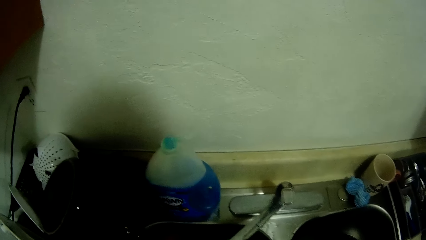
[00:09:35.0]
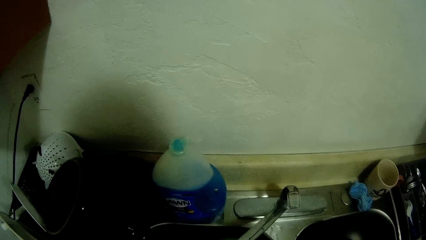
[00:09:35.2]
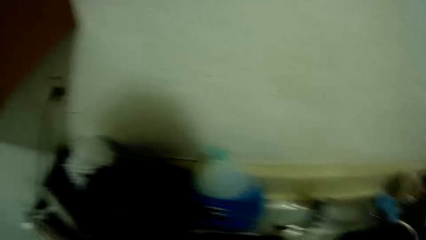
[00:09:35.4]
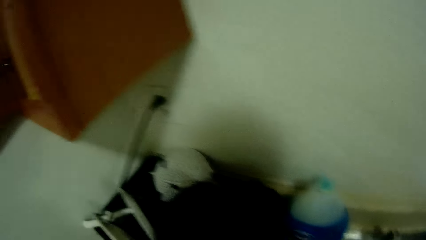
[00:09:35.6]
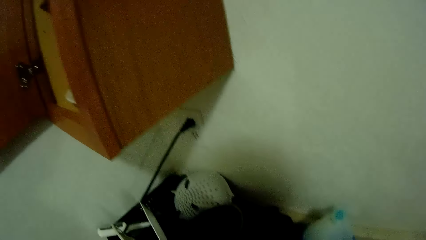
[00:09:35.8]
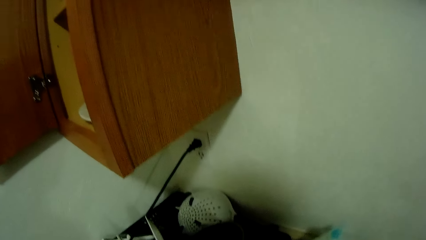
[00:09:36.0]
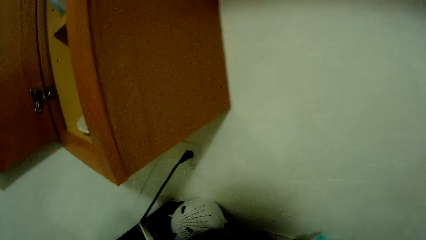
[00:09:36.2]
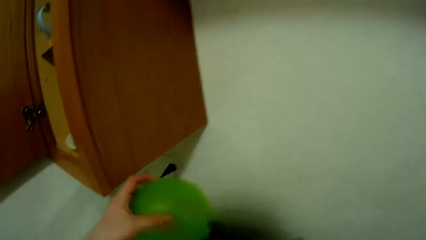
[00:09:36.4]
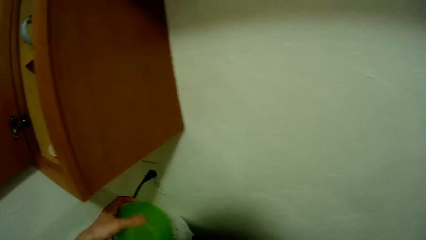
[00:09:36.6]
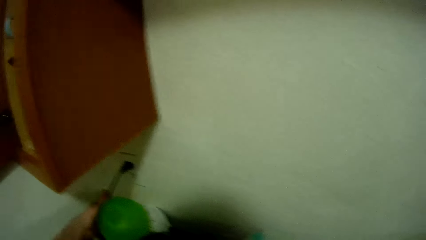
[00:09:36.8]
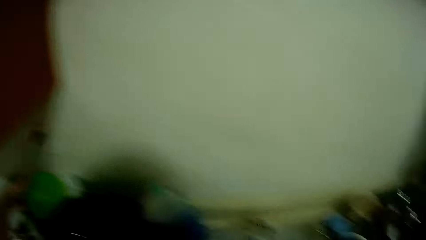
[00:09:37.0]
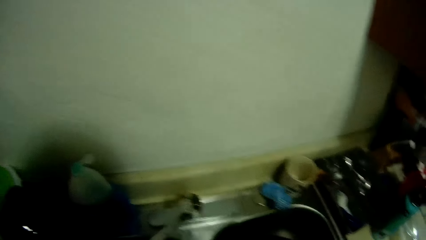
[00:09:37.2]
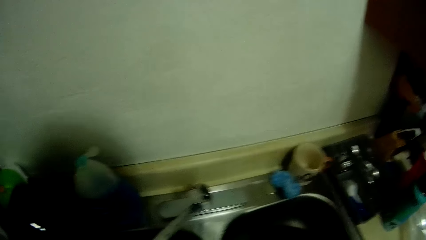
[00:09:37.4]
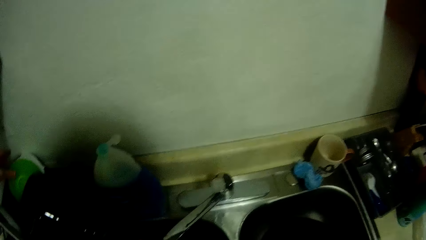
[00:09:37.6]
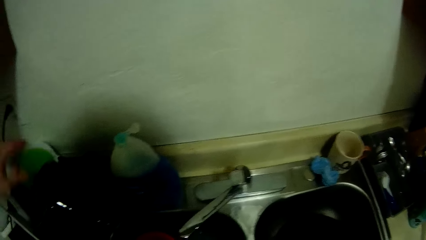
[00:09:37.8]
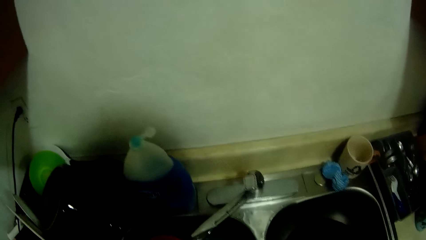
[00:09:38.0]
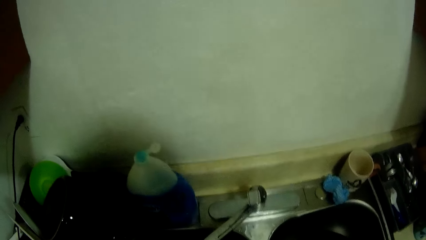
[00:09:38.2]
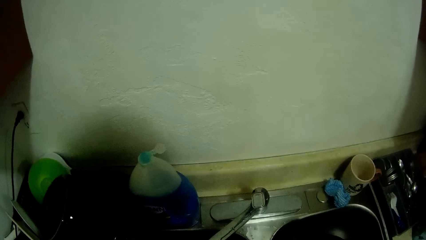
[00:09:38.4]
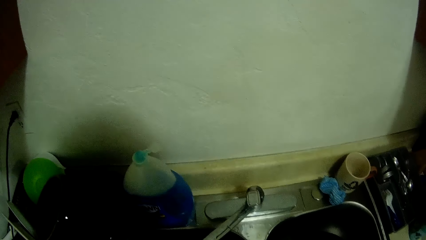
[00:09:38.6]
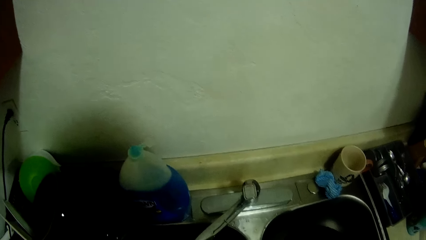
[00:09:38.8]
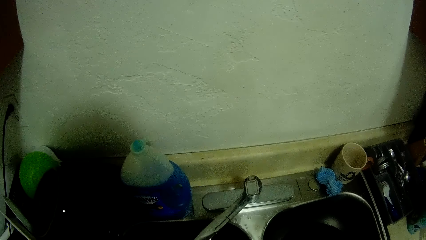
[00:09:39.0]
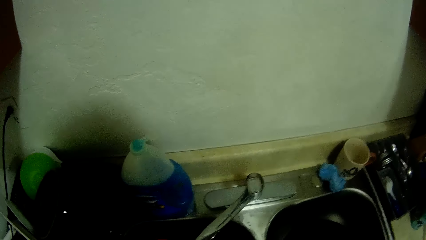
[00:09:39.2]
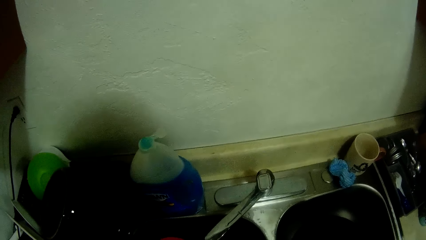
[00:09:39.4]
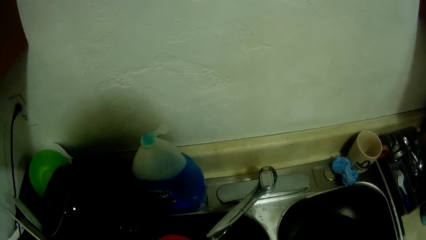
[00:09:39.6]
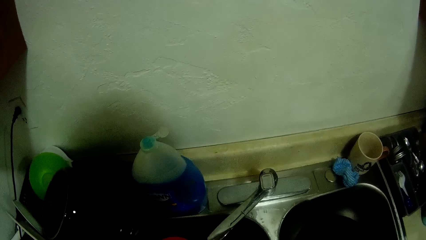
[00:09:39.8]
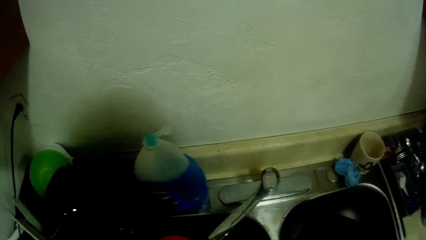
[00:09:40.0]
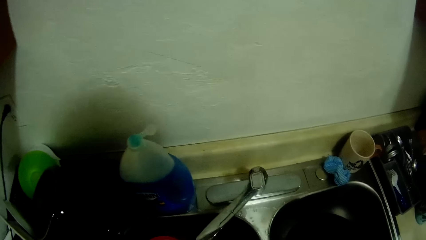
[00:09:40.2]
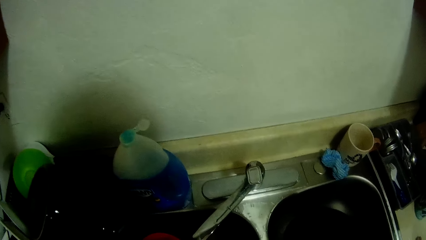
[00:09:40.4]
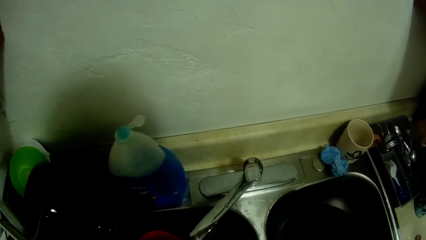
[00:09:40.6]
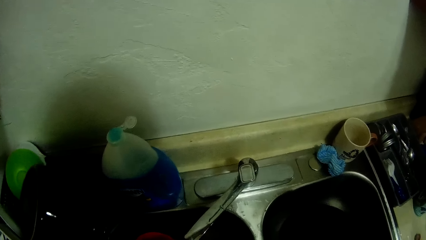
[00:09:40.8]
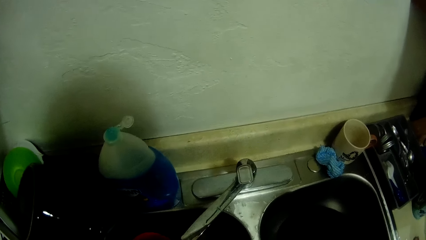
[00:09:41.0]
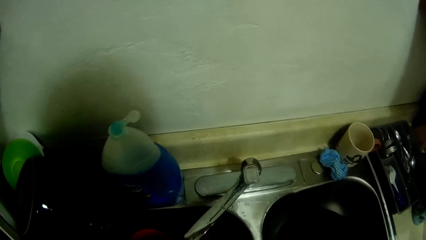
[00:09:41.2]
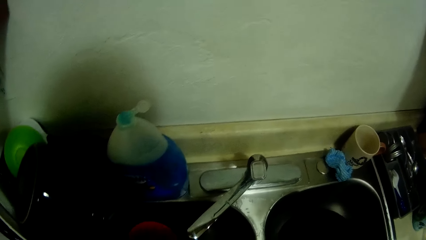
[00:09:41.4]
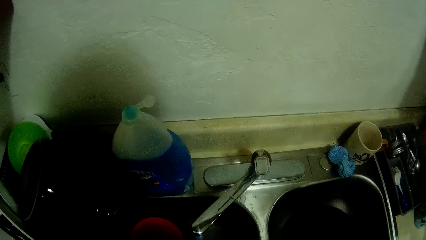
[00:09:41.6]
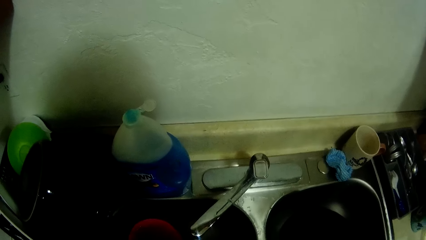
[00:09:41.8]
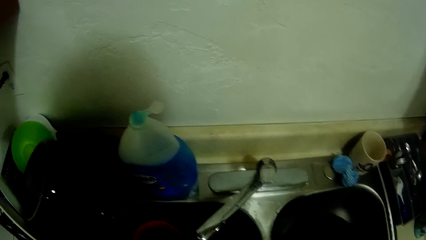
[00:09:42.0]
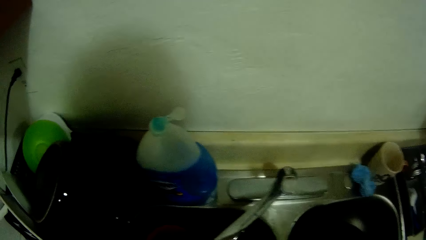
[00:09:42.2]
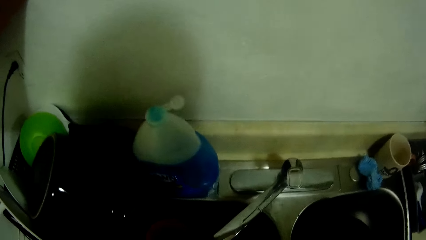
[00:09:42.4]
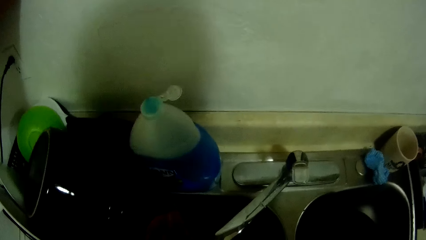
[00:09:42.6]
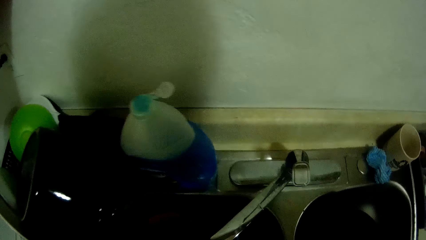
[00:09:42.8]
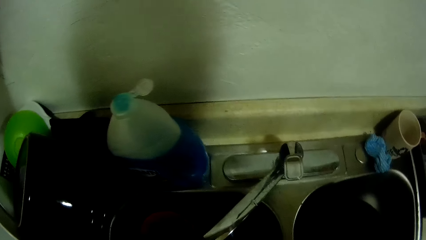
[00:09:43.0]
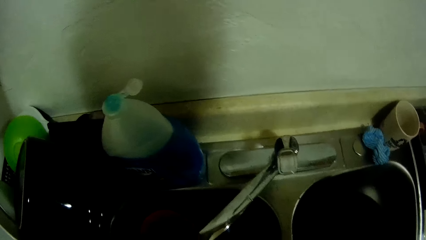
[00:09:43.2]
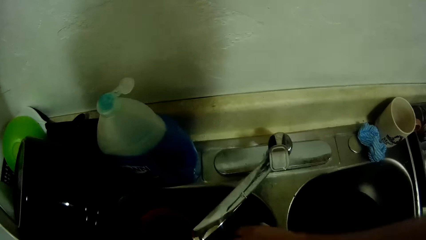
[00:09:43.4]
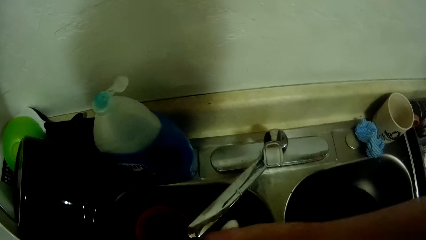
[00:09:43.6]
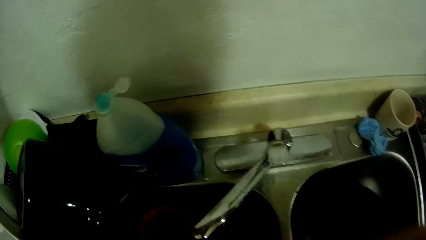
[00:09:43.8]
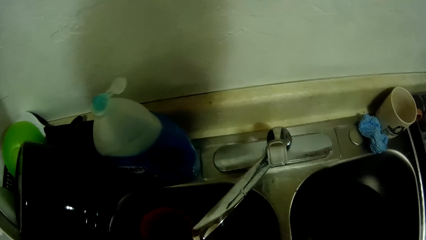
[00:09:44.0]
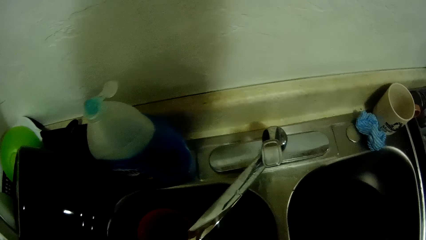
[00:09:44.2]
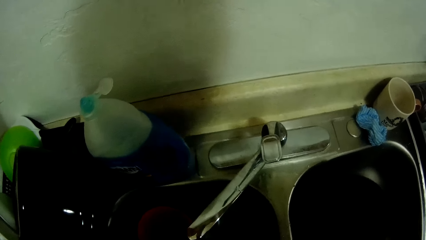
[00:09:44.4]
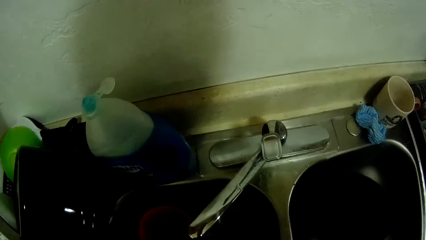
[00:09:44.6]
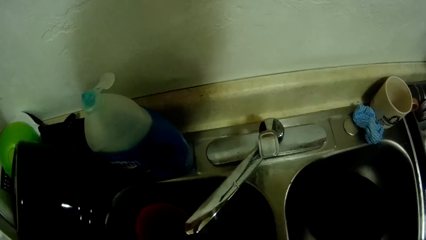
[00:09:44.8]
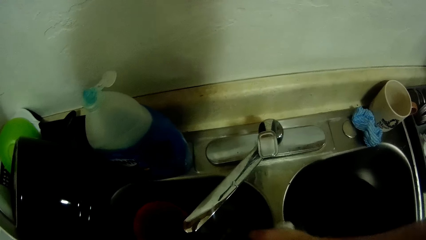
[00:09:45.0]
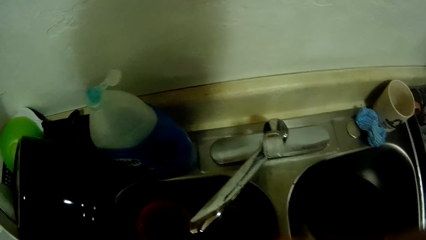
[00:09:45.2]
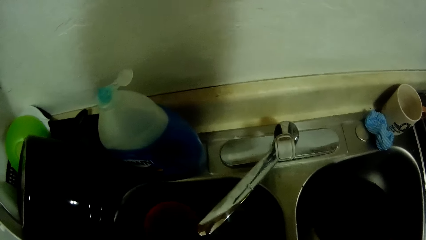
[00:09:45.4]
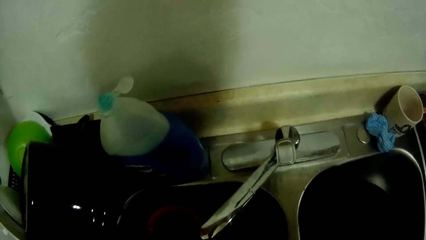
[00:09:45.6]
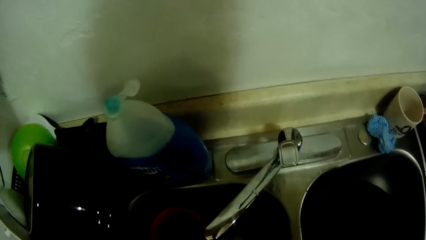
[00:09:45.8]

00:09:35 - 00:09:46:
The camera wearer drops the plate in a basket with her left hand. She picks another plate from the sink. She washes the other plate with the sponge.

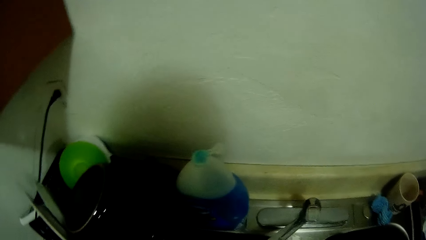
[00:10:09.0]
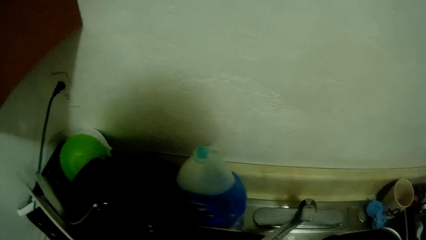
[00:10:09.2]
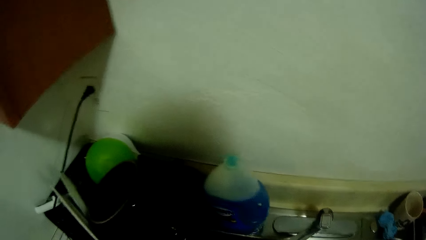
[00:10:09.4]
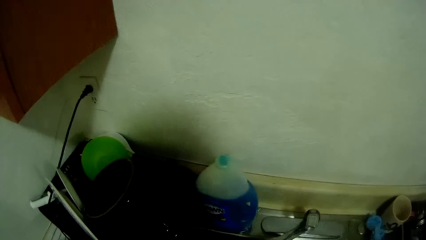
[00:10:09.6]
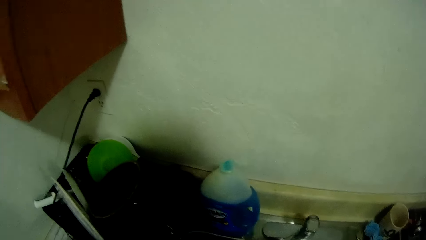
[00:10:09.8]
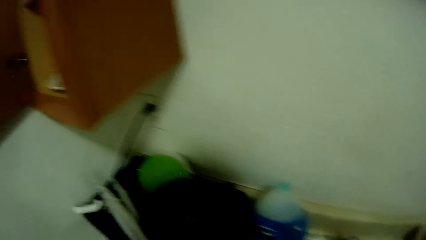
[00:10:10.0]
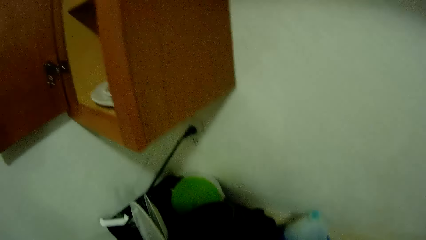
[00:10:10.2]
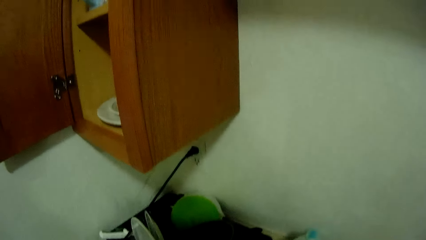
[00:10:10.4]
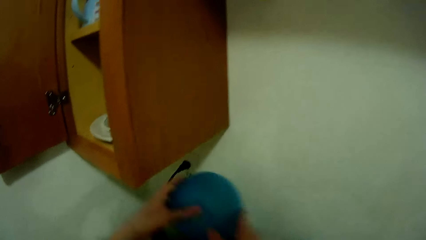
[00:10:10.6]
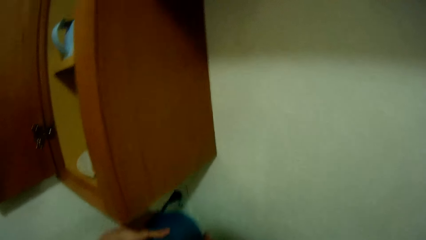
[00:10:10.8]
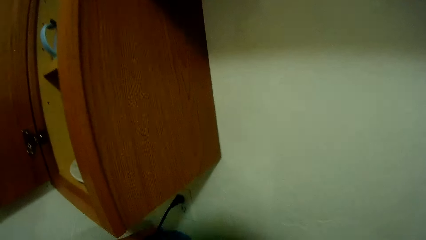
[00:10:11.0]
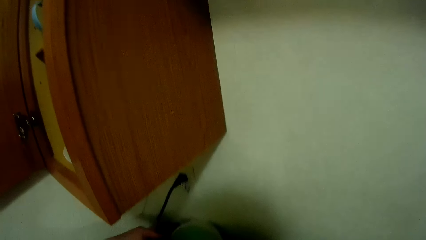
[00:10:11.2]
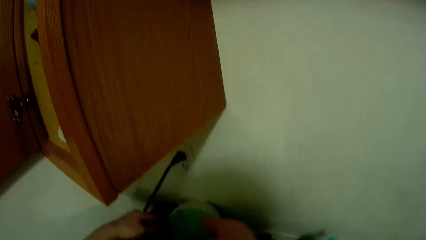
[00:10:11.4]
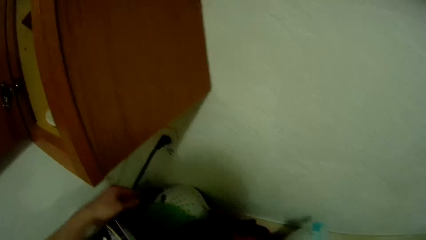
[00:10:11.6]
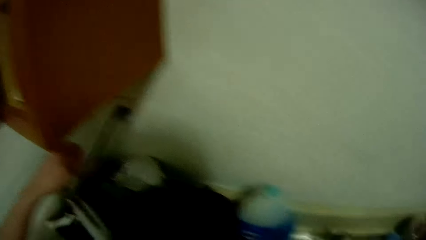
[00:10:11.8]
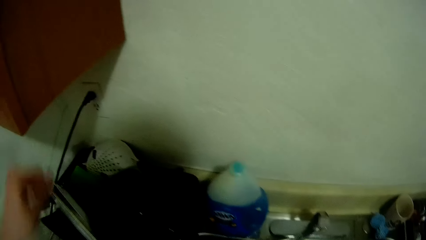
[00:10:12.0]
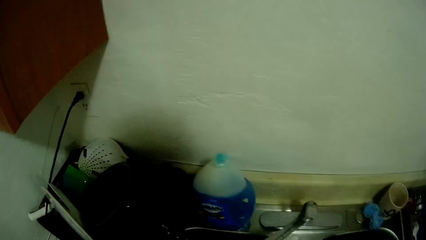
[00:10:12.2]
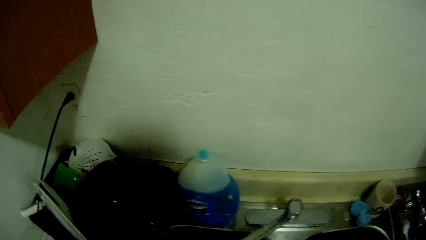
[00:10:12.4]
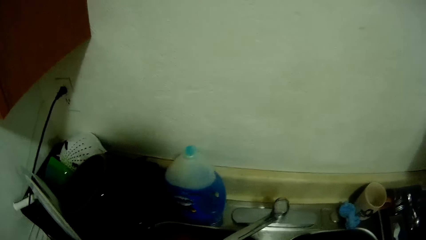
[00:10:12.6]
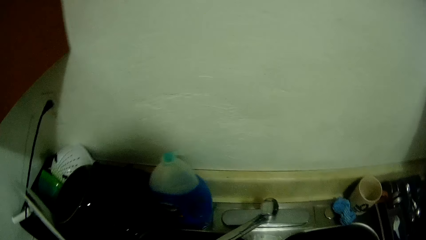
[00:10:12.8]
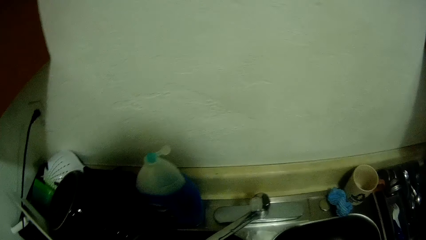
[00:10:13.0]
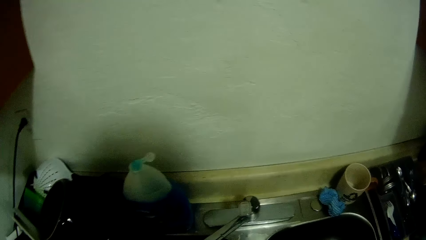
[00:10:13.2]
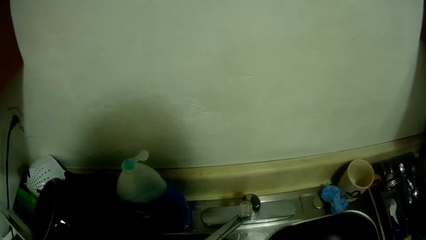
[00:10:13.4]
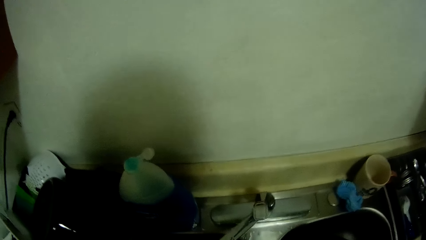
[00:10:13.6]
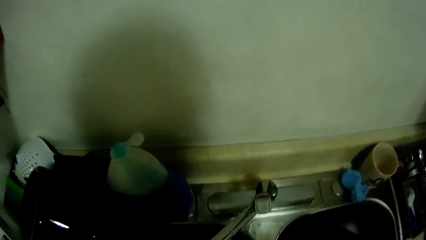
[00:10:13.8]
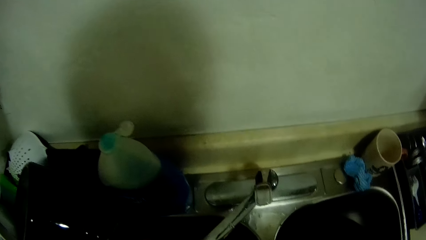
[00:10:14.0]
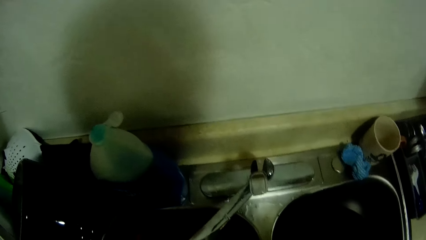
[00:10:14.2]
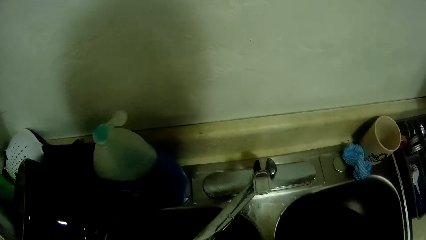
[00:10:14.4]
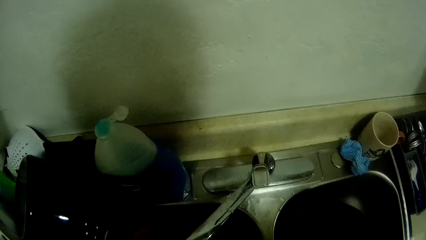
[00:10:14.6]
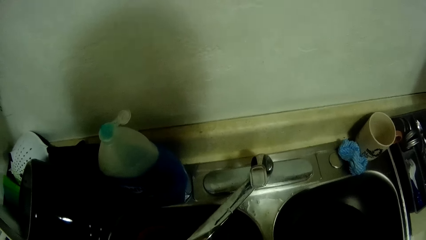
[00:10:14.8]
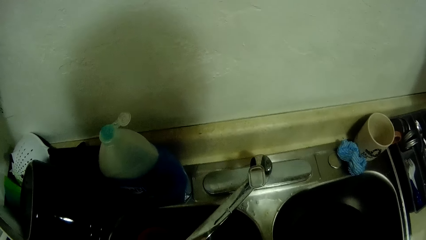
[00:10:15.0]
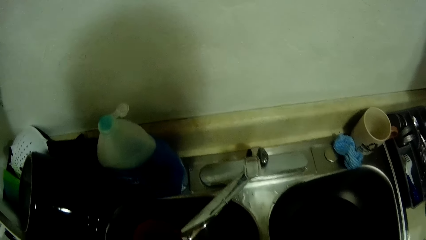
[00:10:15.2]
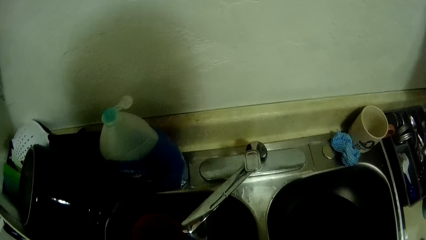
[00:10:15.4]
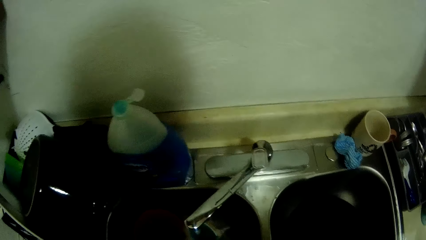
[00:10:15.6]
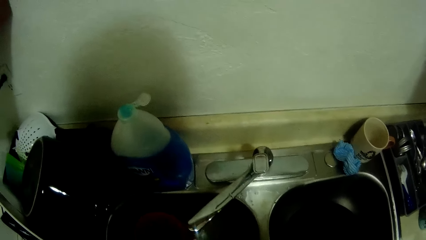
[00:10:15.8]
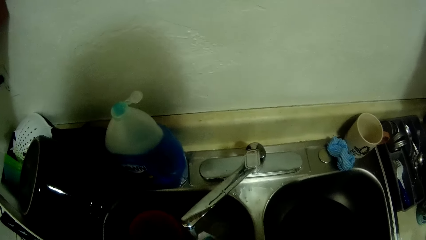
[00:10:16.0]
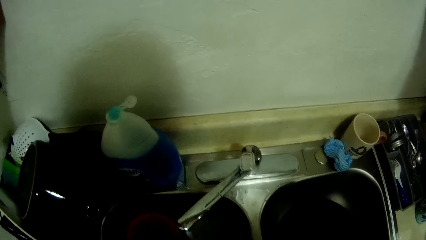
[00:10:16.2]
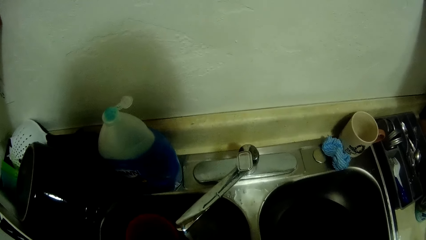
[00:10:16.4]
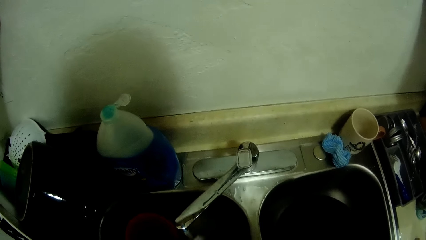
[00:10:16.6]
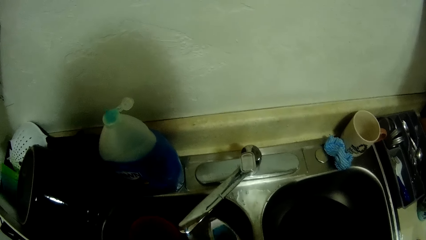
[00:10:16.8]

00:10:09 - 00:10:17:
The camera wearer drops the other plate in the basket with his left hand. He washes a plate. He picks a spoon from the sink and washes the spoon with the sponge.
